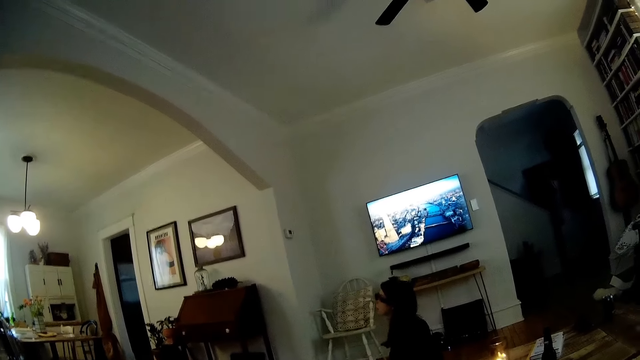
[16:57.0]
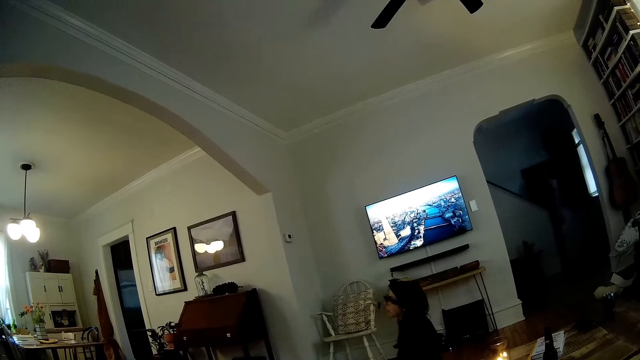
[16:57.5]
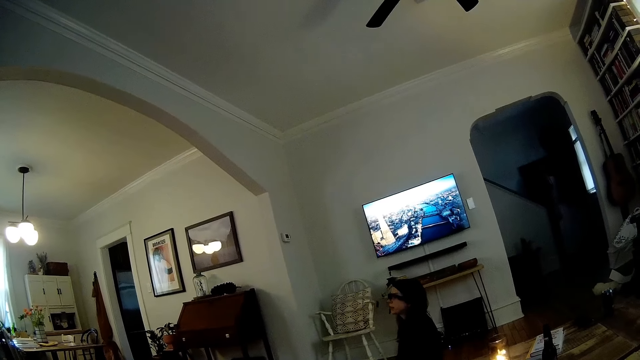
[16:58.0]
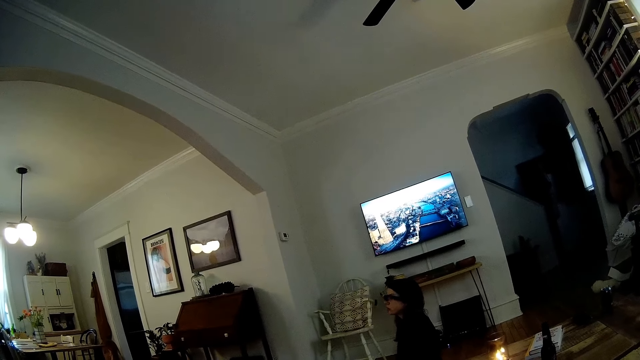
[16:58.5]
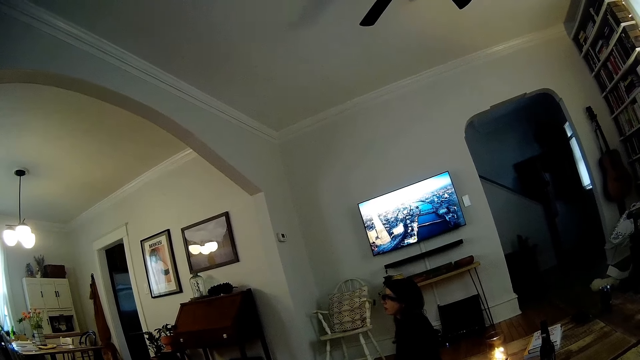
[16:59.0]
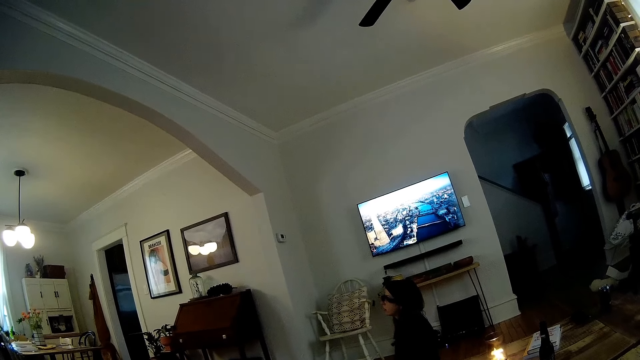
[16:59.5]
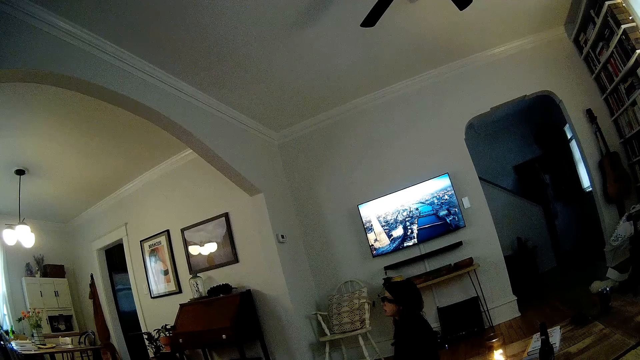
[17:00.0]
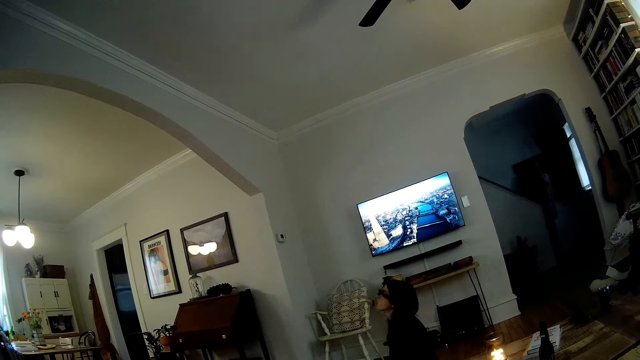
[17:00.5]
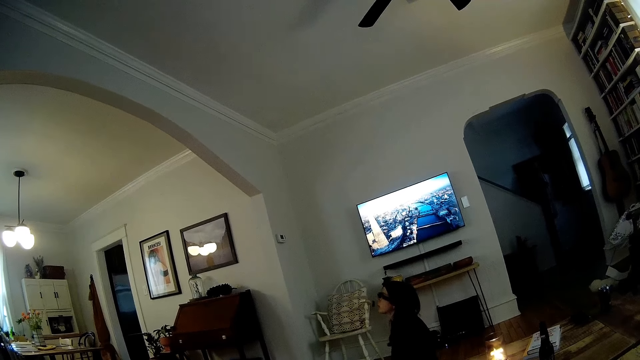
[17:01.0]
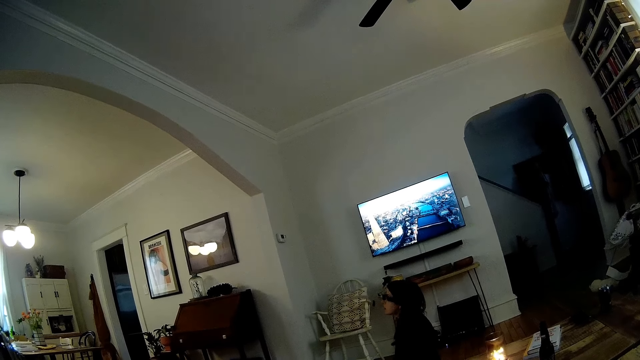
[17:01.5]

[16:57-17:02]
The woman interacts with the camera wearer.

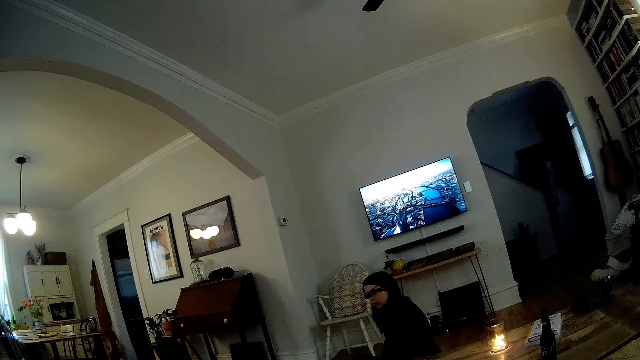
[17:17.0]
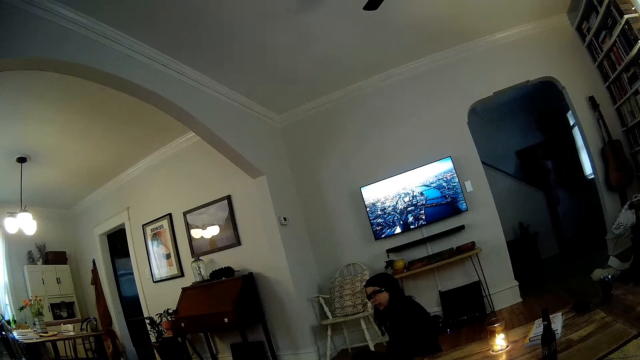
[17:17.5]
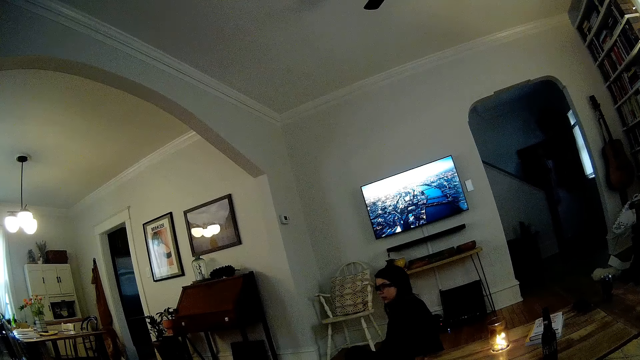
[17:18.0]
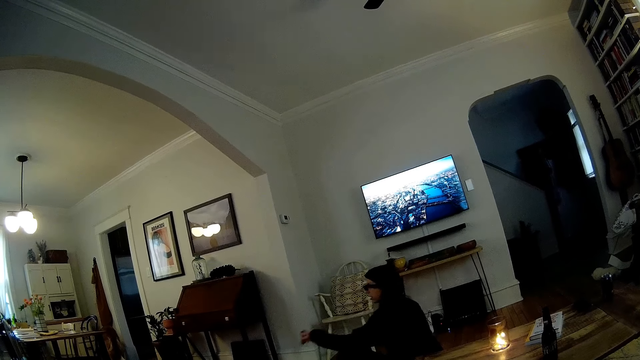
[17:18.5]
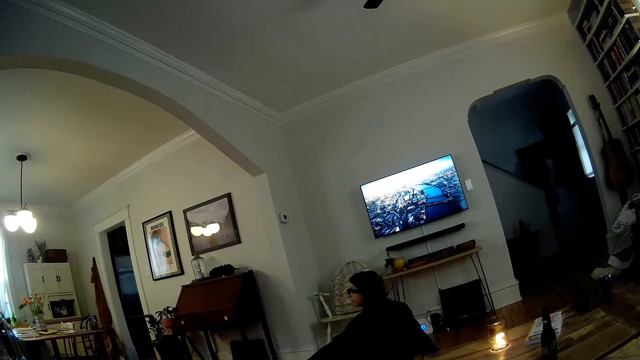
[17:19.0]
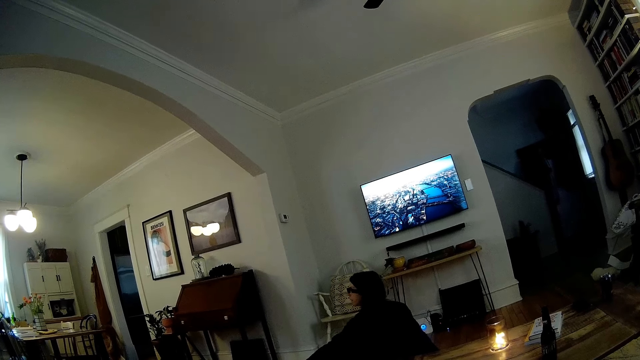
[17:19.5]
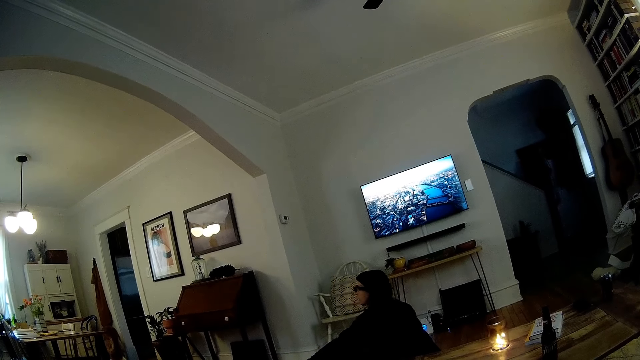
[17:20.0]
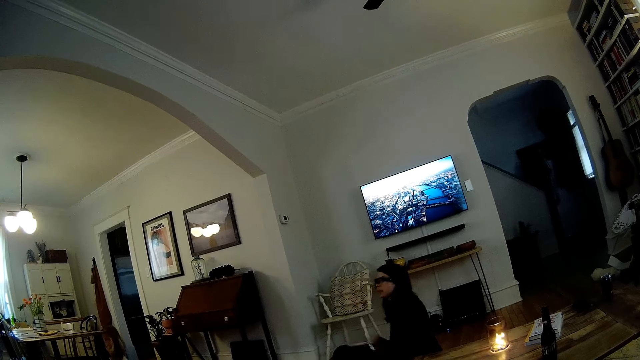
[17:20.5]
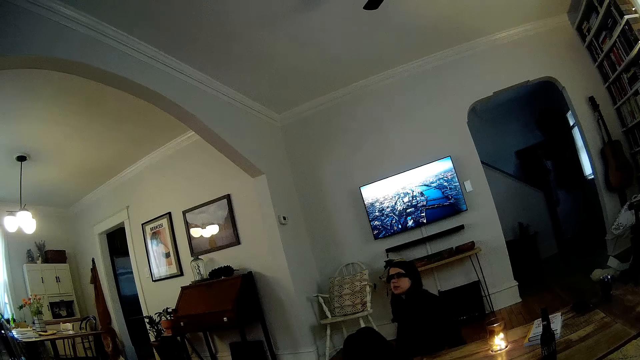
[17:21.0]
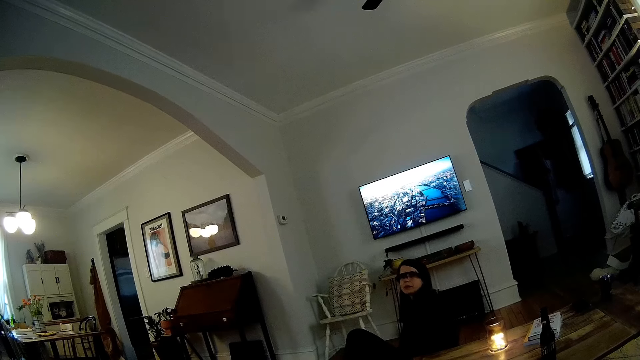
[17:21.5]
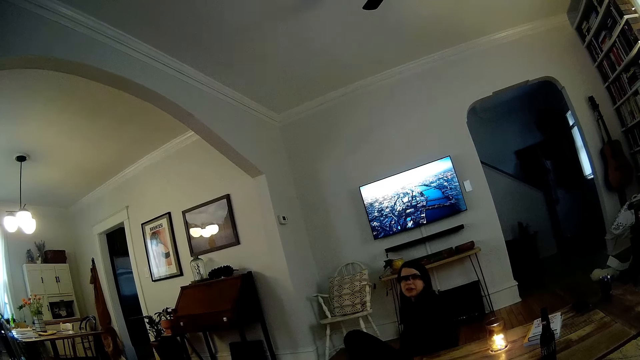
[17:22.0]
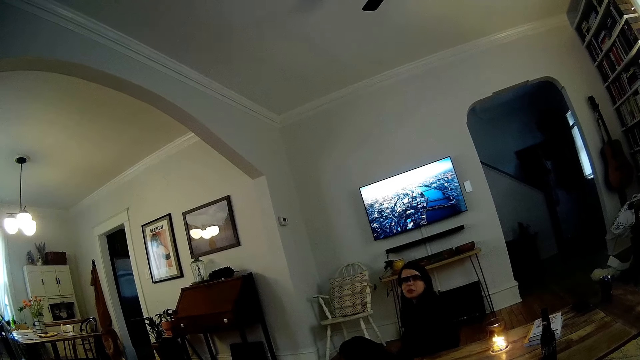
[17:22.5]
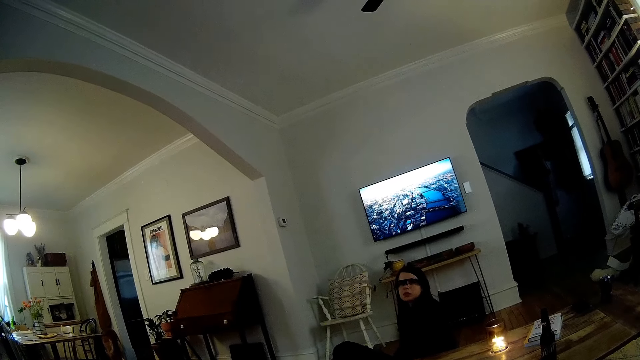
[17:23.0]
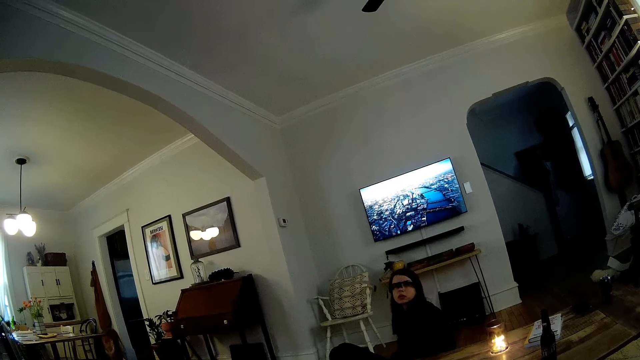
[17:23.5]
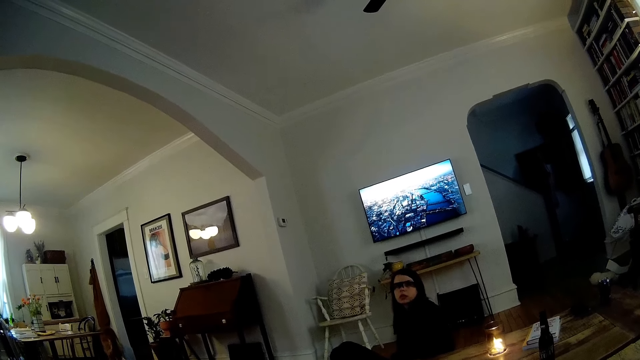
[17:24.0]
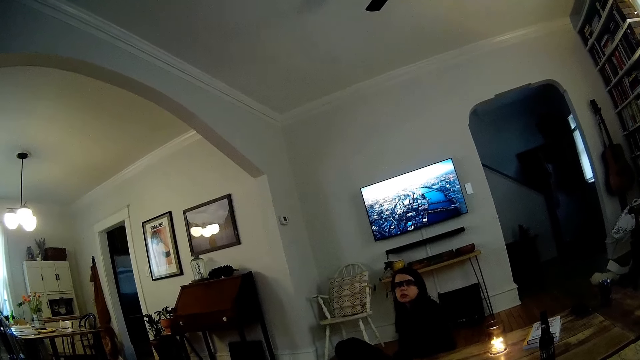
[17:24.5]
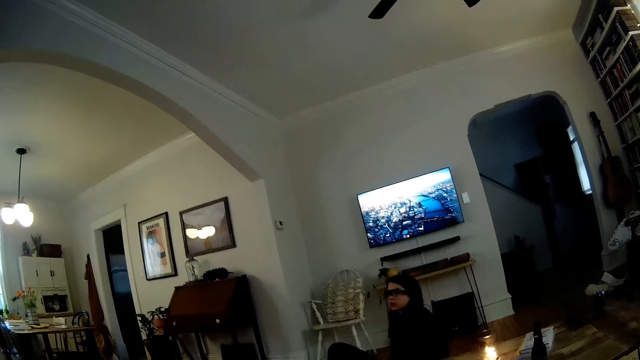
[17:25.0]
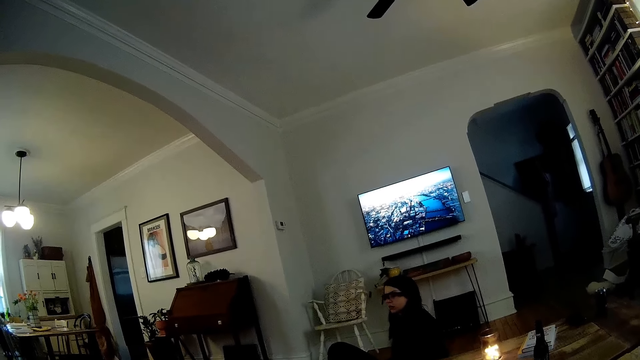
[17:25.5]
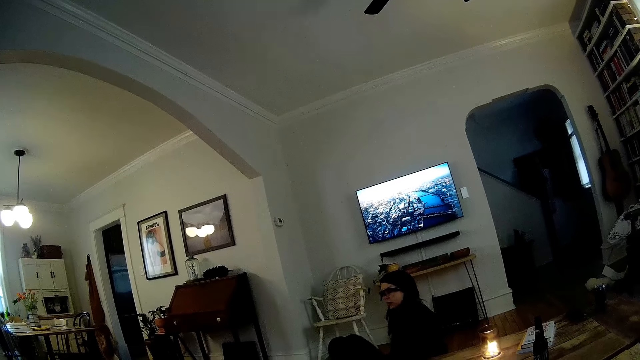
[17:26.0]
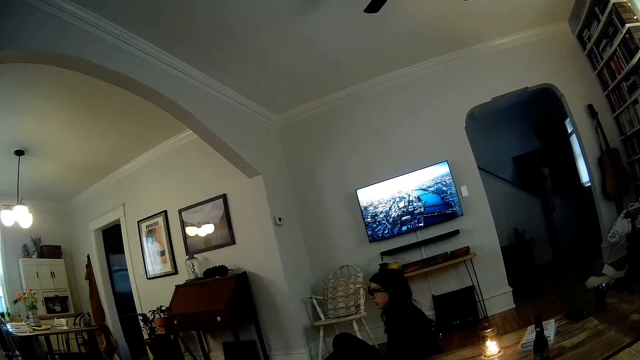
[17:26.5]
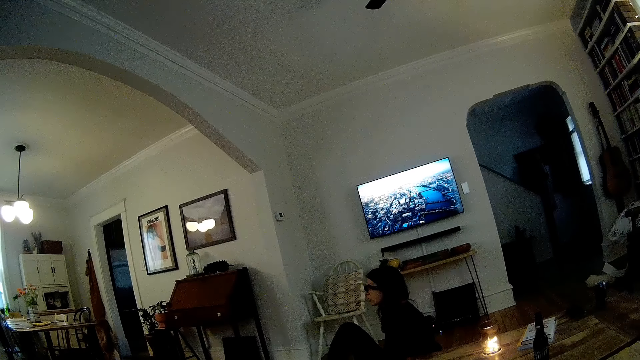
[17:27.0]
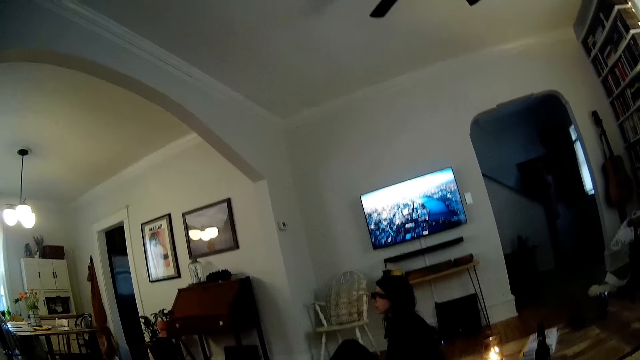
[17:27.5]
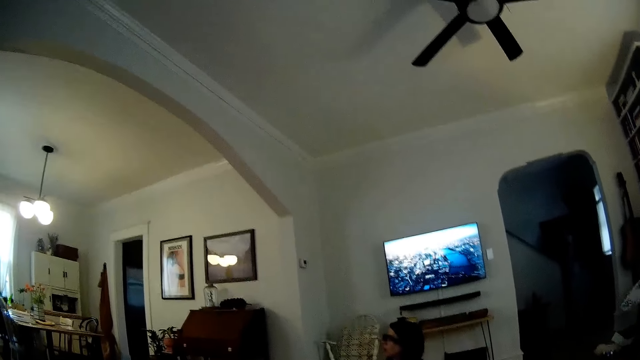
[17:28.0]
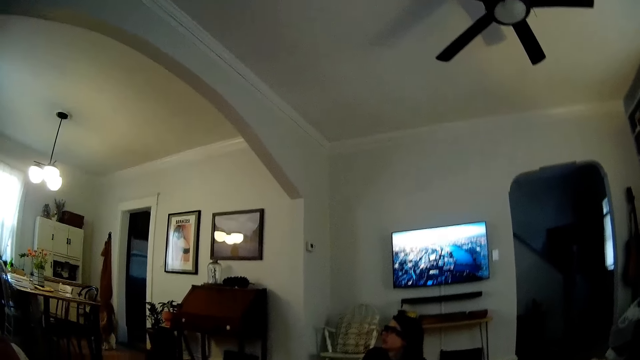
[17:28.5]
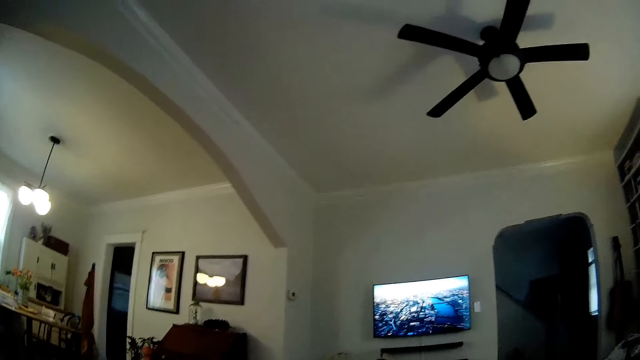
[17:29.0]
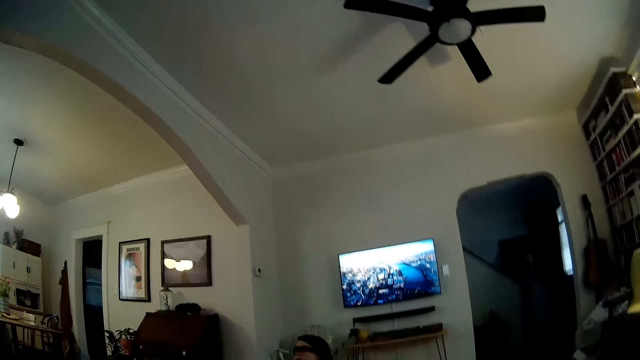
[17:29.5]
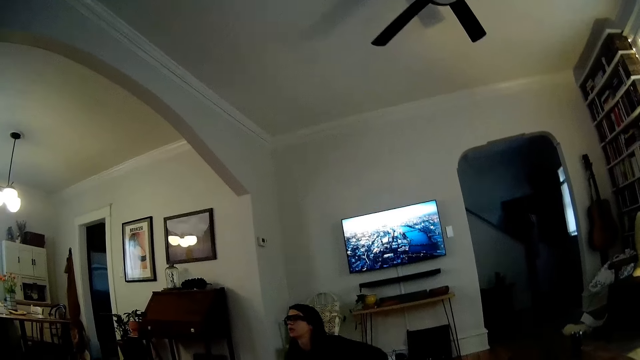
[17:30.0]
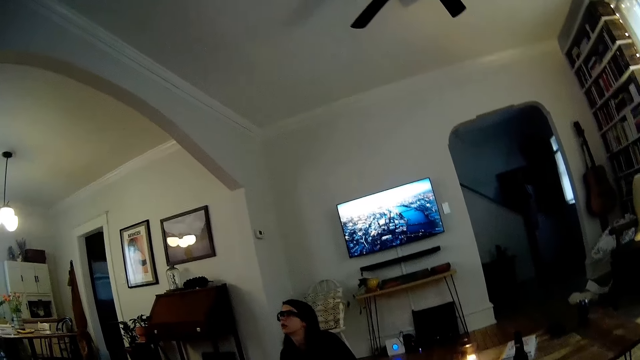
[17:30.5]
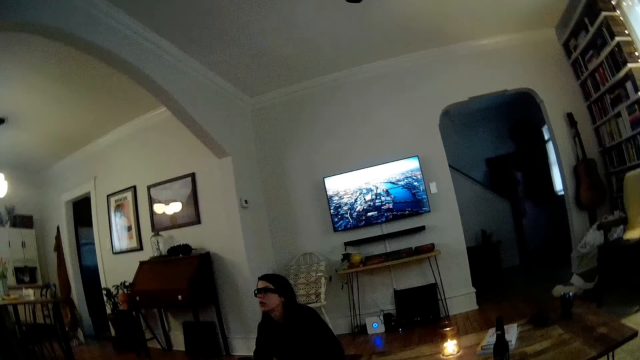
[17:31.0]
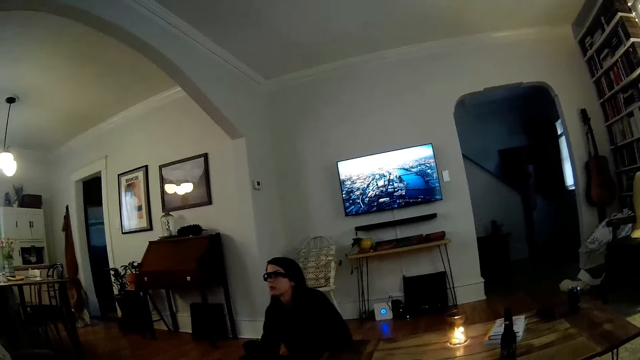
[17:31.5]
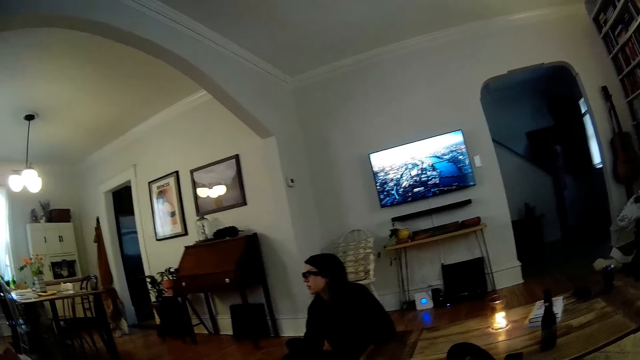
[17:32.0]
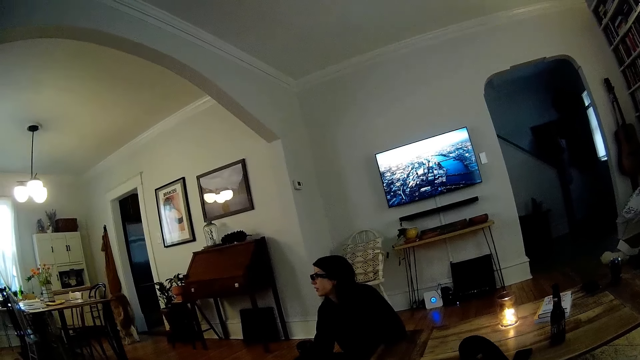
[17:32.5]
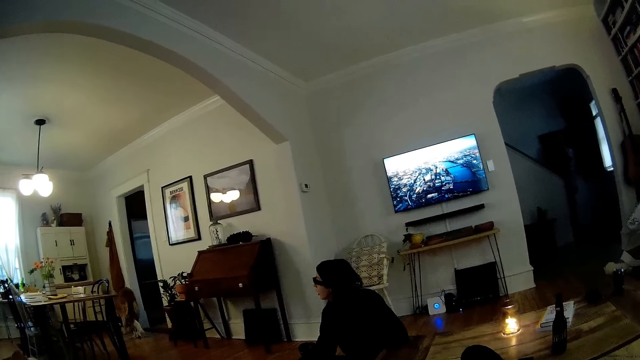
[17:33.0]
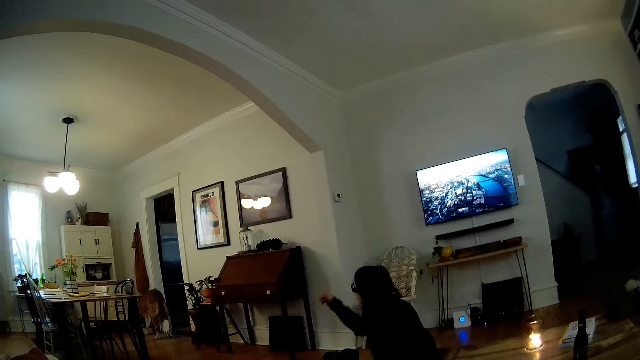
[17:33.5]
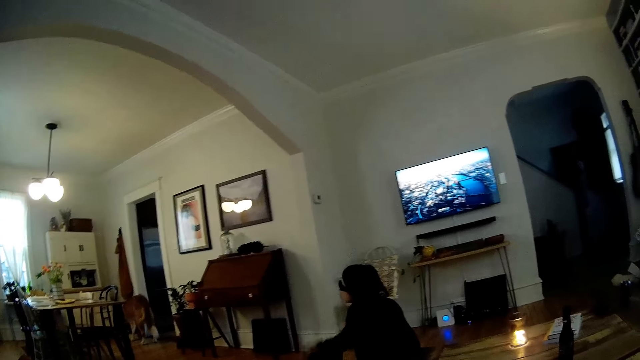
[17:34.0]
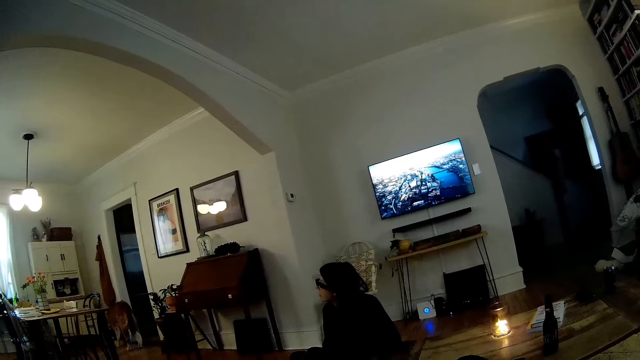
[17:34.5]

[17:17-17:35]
The lady moves her left hand. The lady sits on the floor, stretches herself on the floor and points with her right hand.
